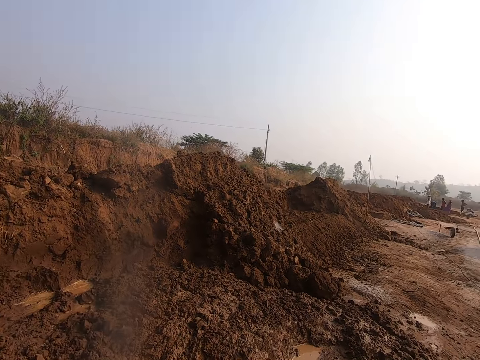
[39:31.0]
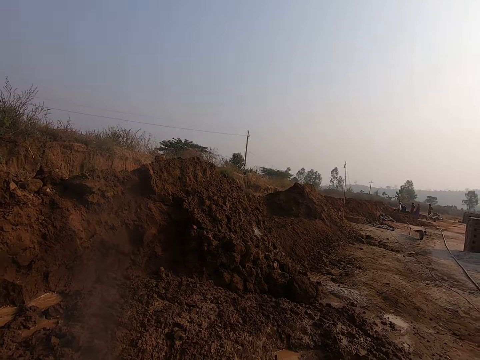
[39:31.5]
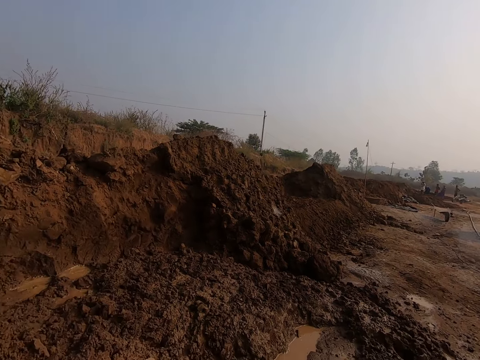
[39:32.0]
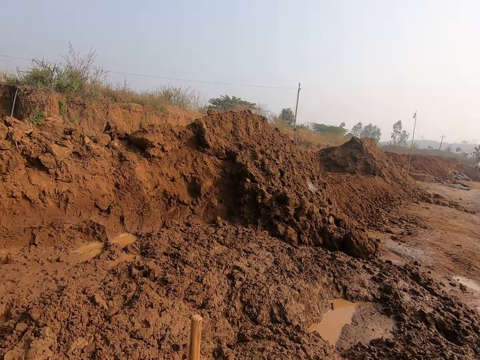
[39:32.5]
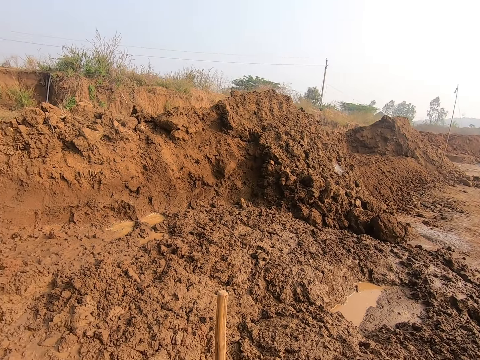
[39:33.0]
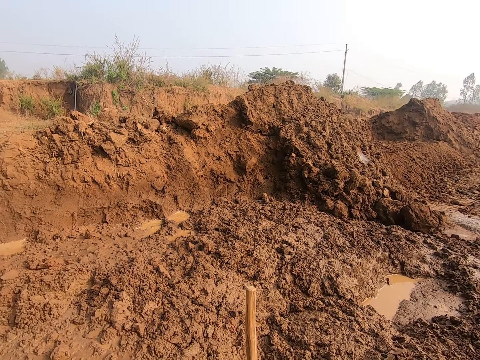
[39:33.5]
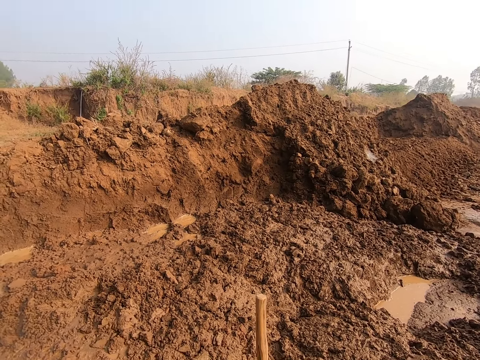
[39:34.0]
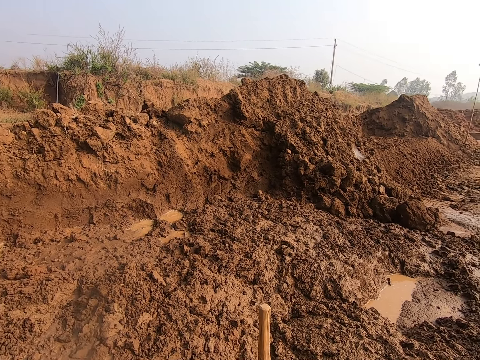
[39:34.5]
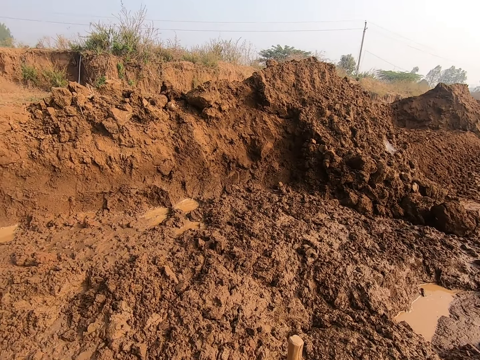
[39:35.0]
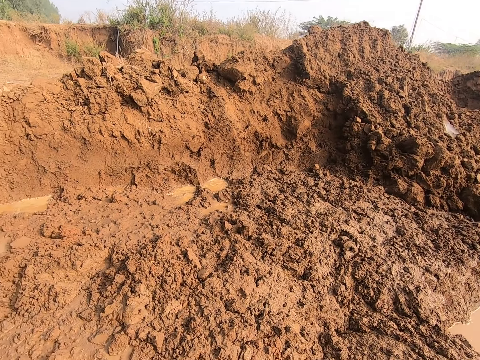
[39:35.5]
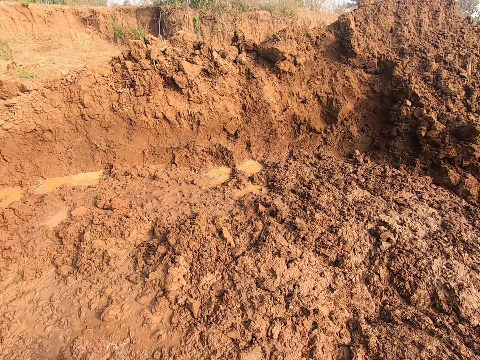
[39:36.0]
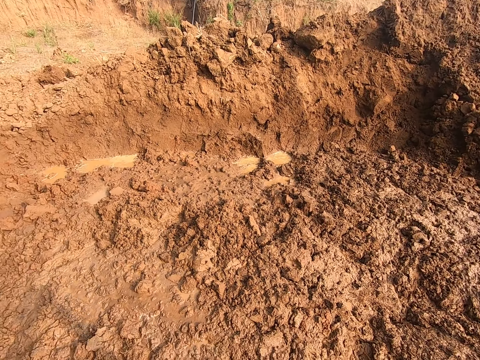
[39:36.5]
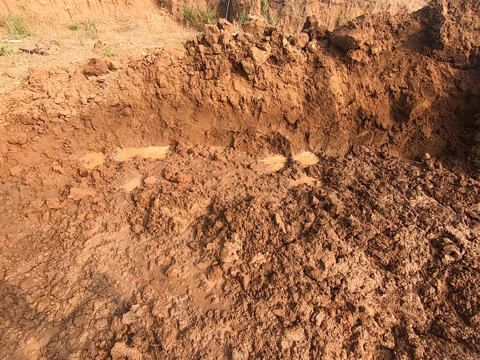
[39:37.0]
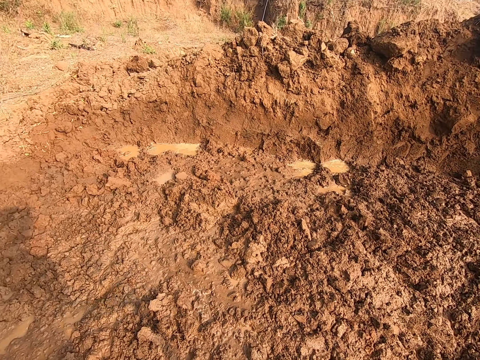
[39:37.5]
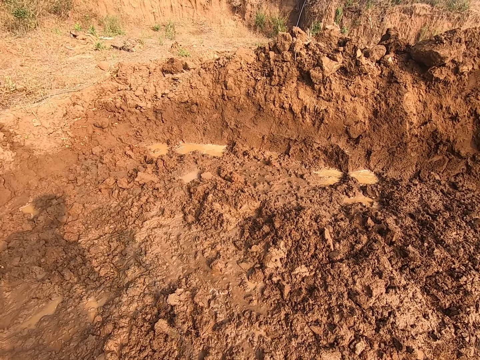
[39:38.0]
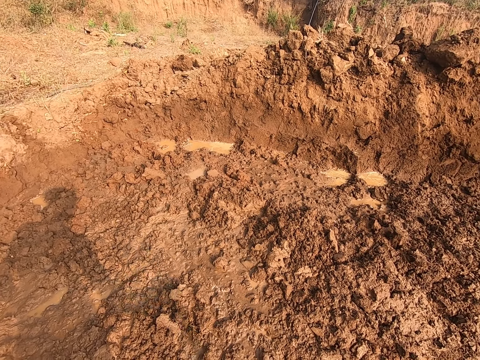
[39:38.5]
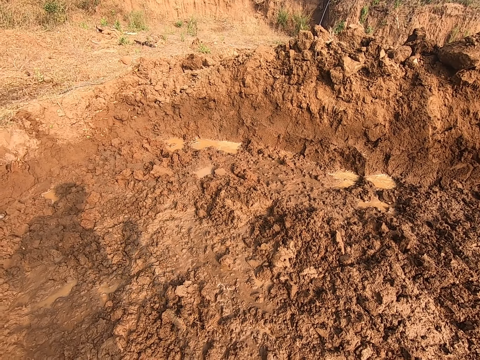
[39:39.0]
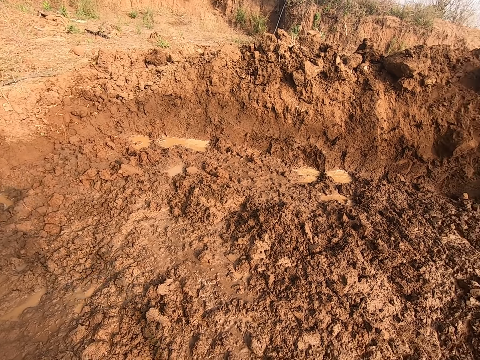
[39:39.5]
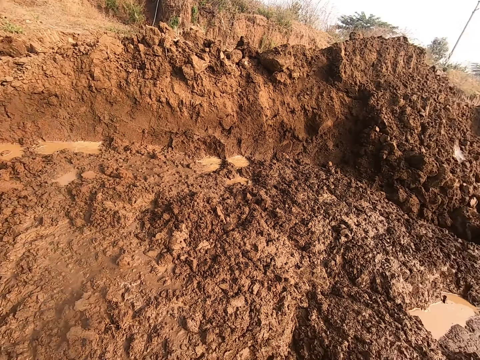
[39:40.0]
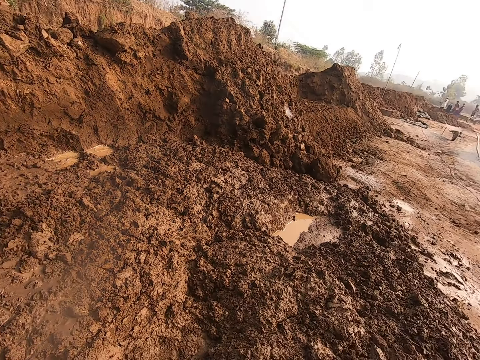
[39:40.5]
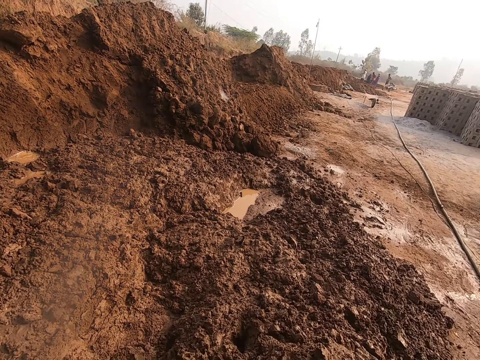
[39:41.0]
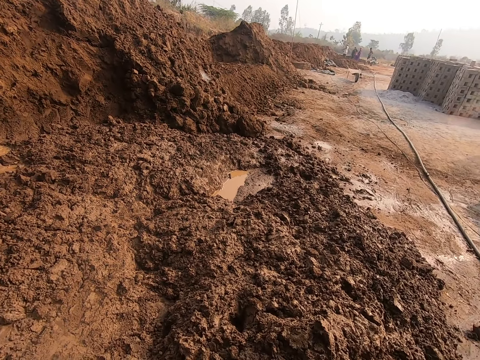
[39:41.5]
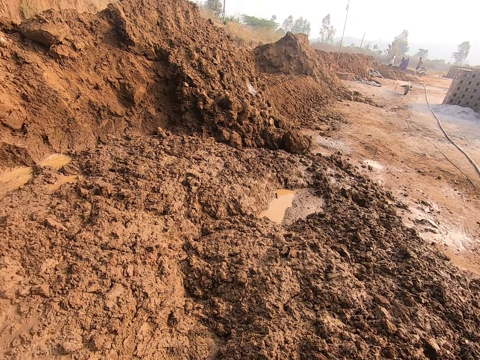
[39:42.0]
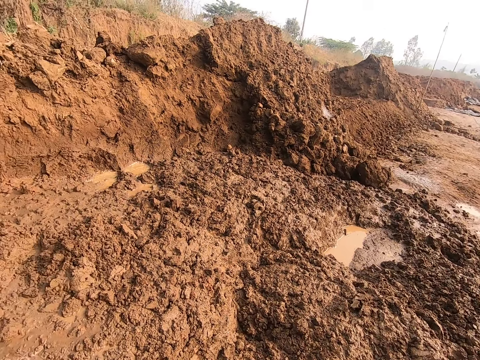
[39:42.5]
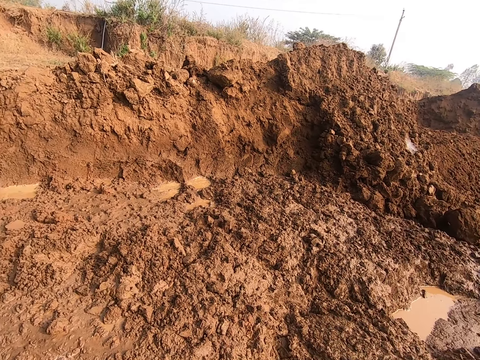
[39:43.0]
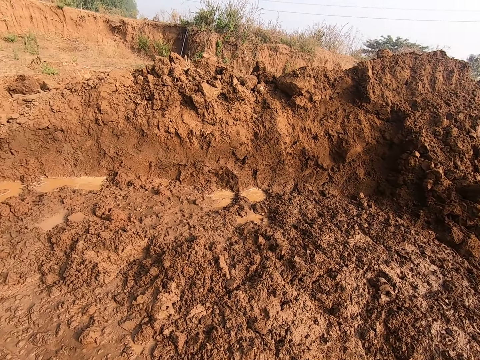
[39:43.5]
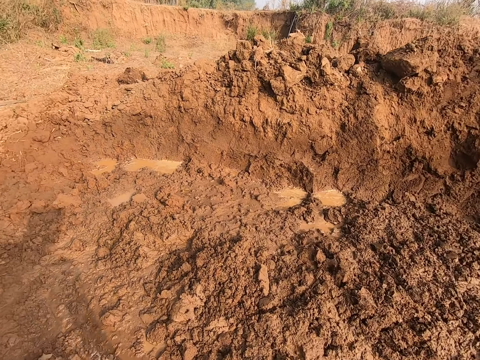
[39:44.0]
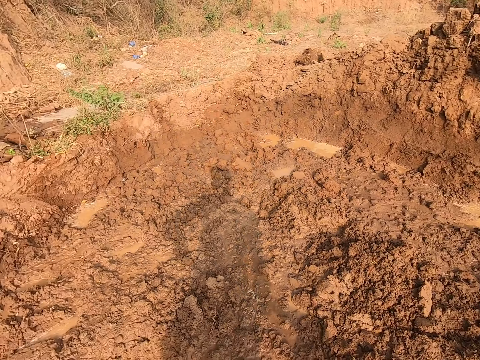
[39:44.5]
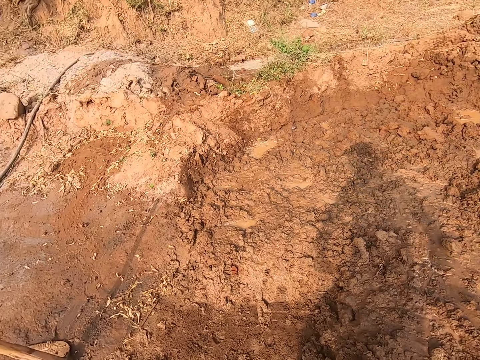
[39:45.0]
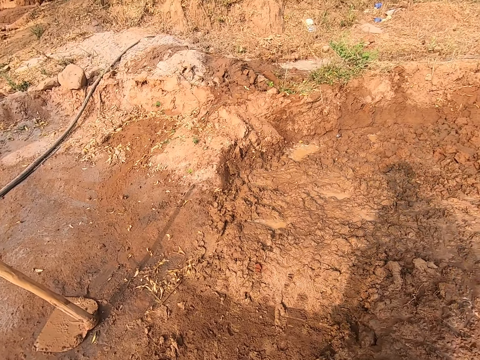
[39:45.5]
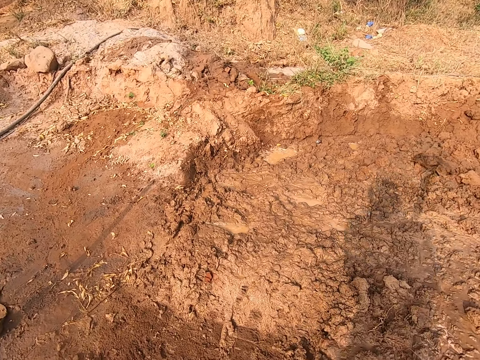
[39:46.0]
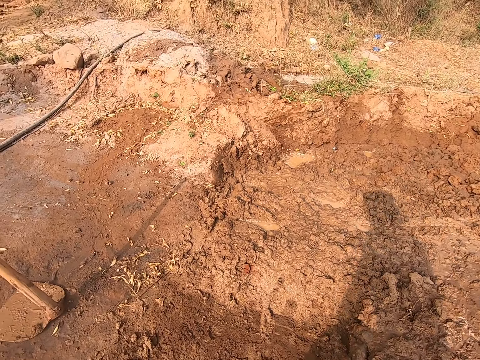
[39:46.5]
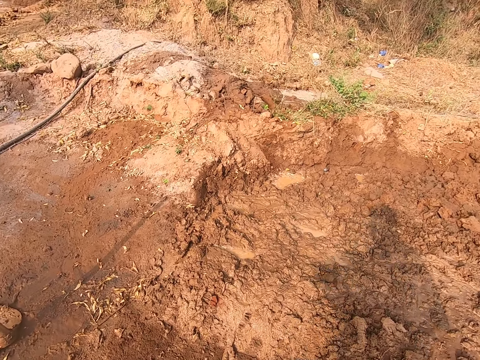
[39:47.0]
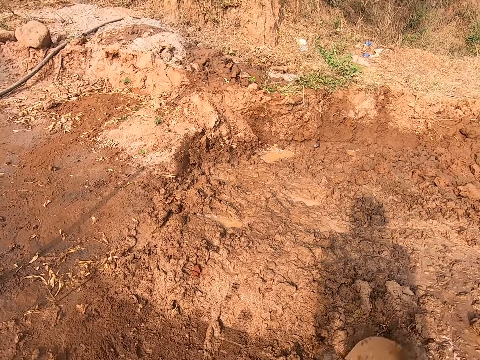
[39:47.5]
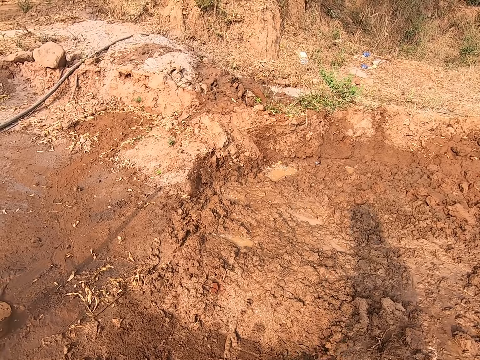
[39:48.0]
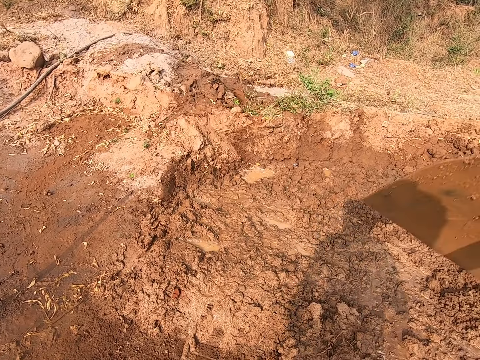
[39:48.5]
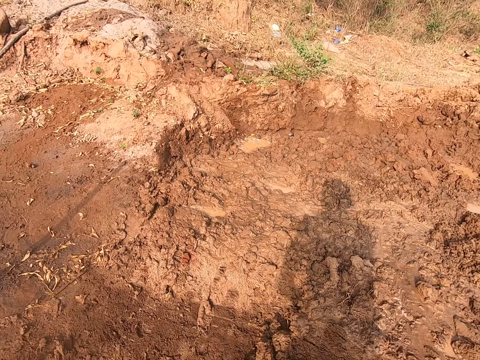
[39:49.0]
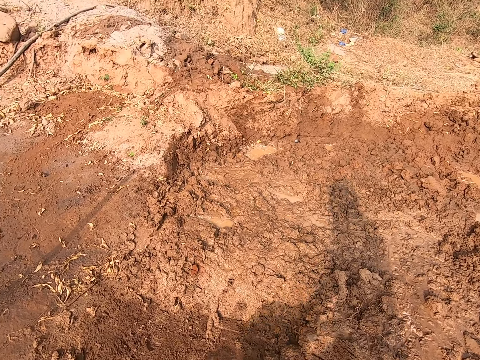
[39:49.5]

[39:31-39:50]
The camera wearer knocks the shovel on the ground. They look around. They dig the ground with the shovel. They gather mud with the hoe in both hands.

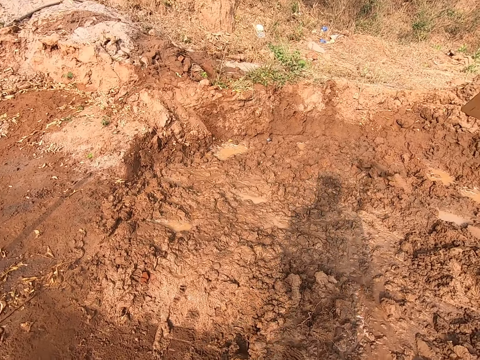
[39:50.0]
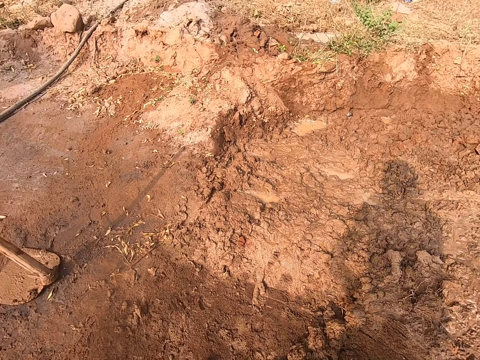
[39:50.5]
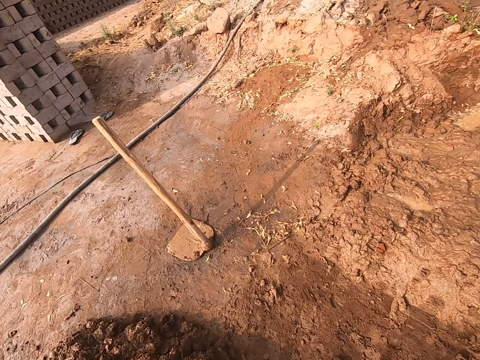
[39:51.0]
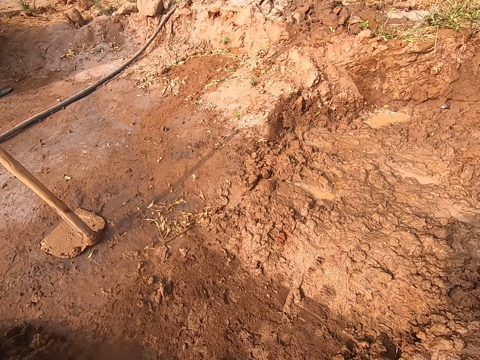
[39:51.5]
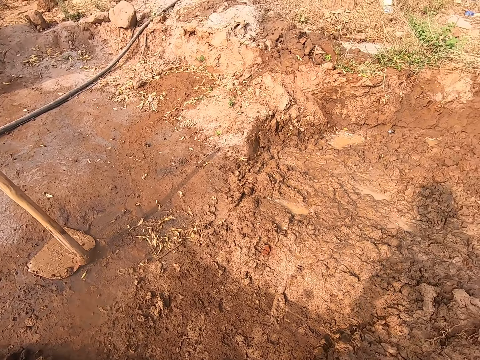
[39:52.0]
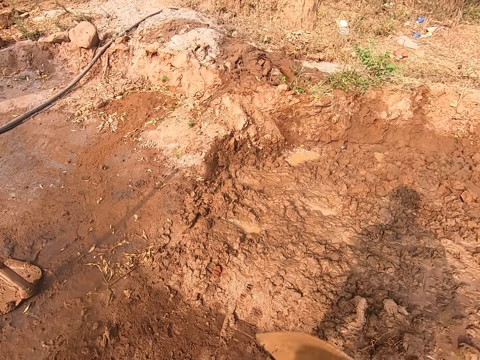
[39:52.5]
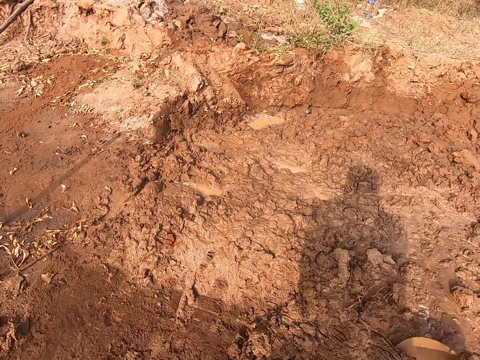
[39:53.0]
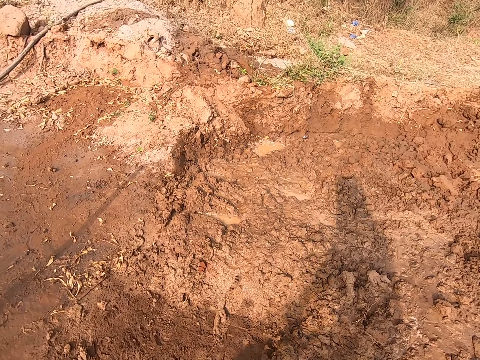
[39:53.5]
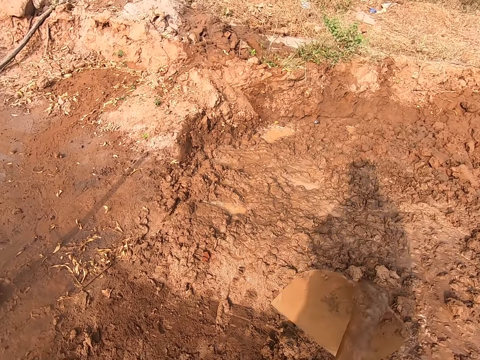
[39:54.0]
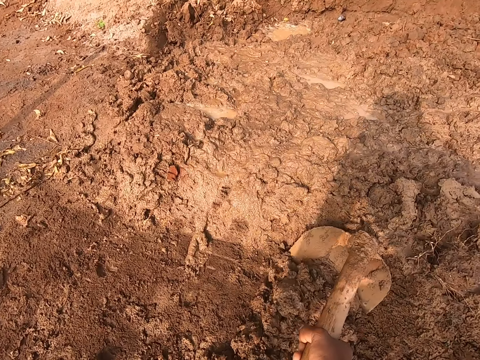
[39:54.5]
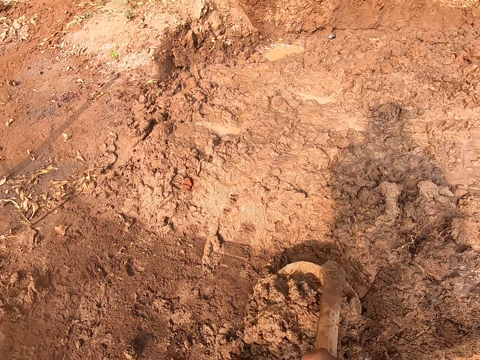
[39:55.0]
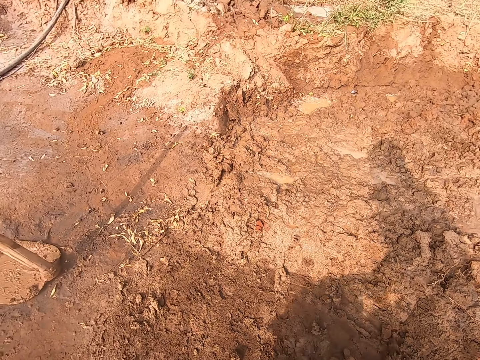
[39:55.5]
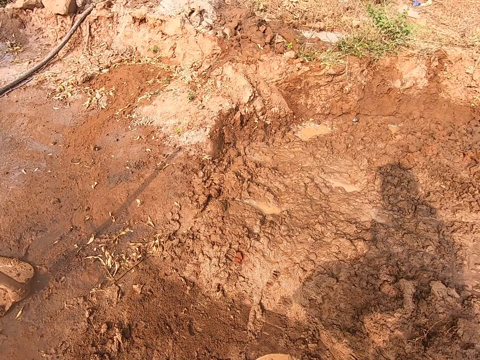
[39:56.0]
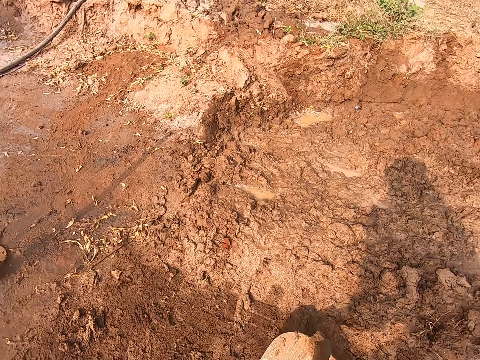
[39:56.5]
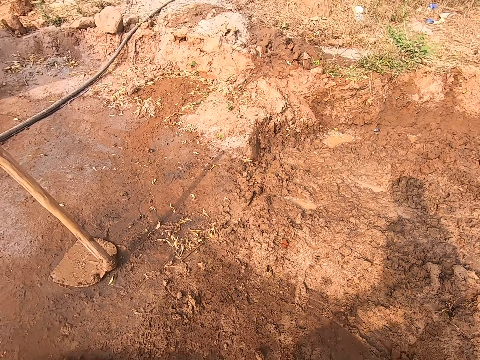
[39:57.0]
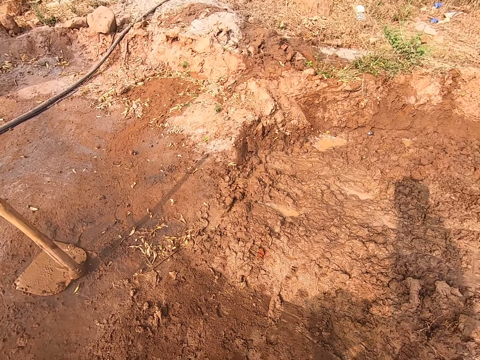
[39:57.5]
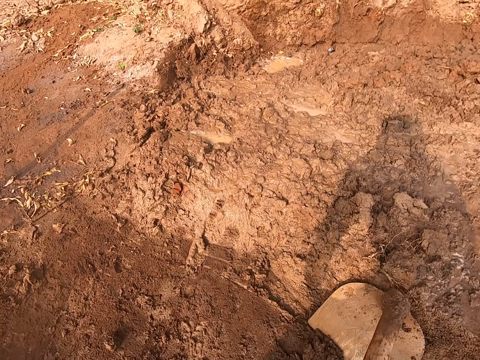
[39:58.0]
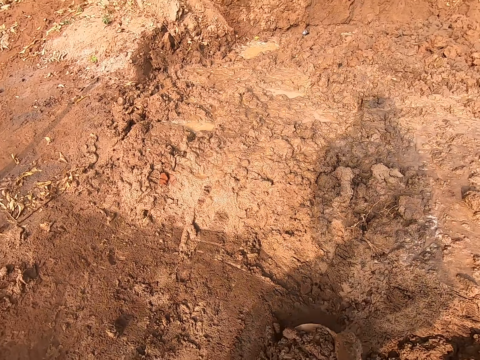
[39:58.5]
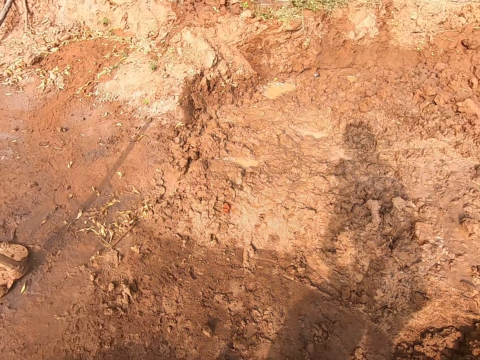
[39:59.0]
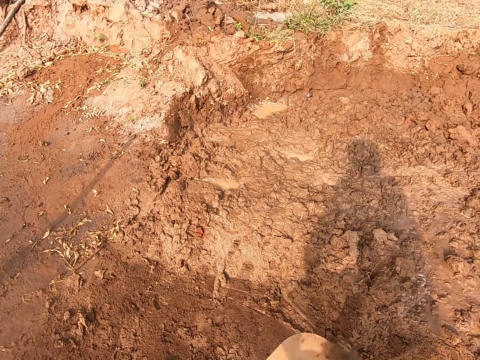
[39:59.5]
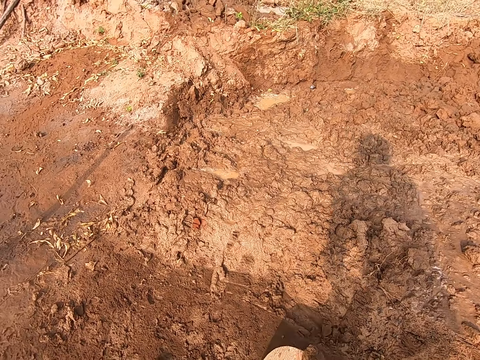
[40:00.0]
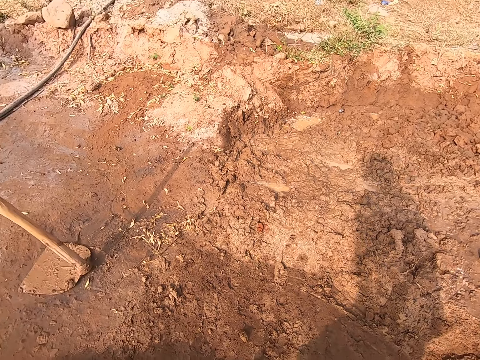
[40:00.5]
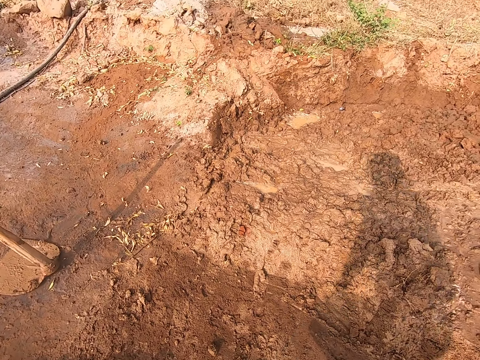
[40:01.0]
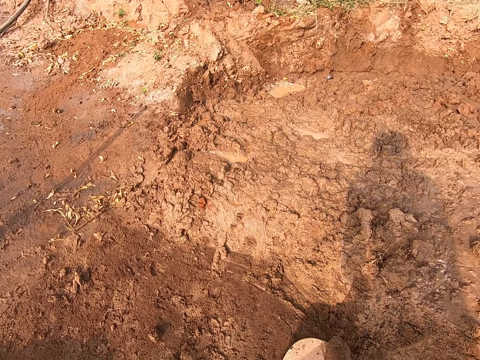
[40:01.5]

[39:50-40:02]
The camera wearer pulls soil with a shovel.
